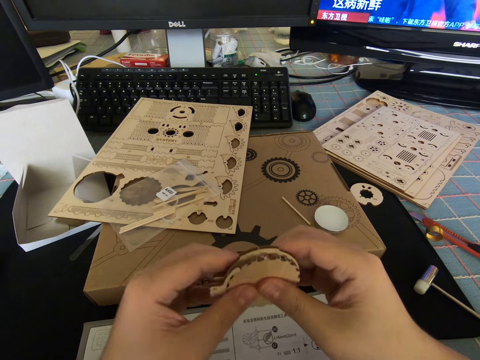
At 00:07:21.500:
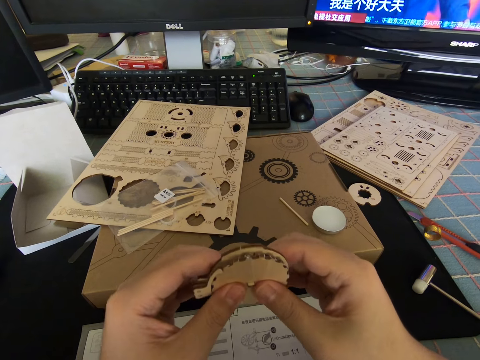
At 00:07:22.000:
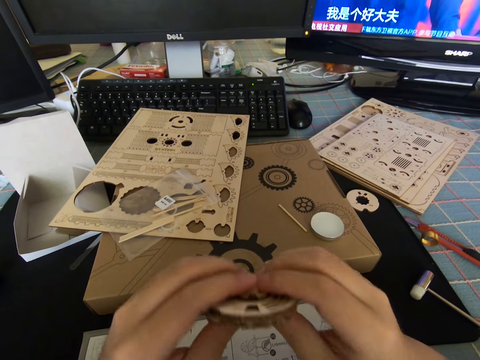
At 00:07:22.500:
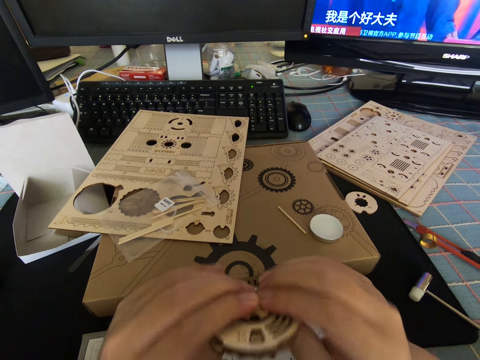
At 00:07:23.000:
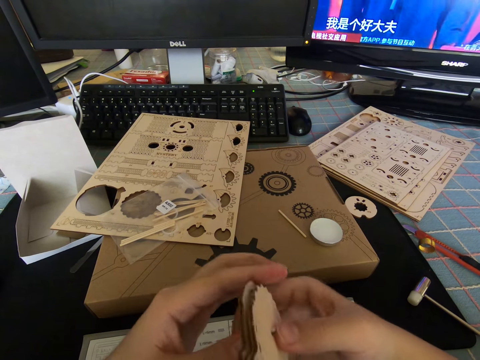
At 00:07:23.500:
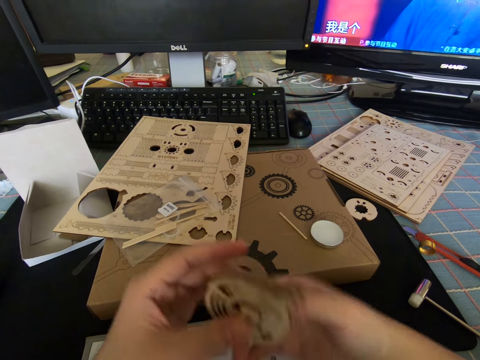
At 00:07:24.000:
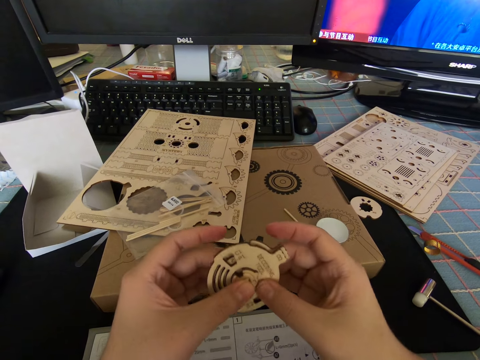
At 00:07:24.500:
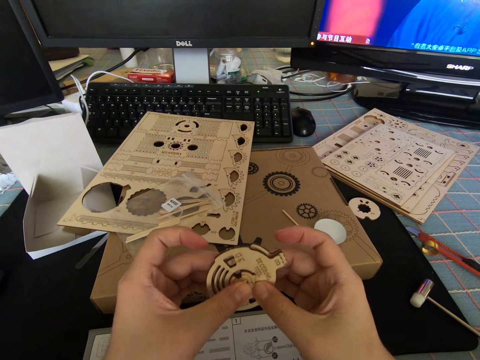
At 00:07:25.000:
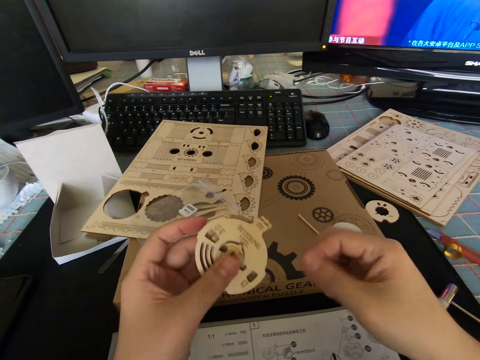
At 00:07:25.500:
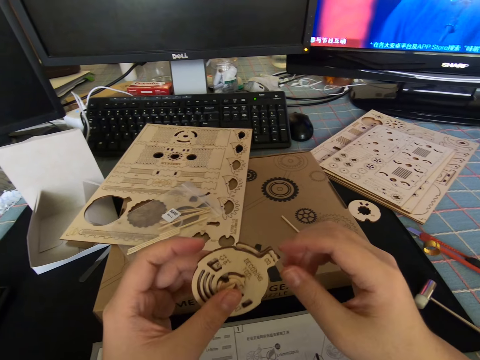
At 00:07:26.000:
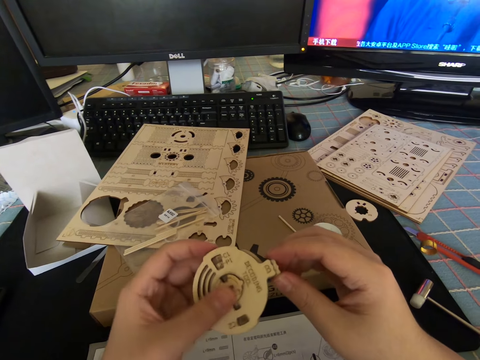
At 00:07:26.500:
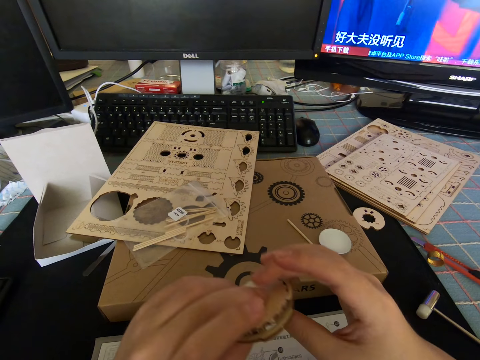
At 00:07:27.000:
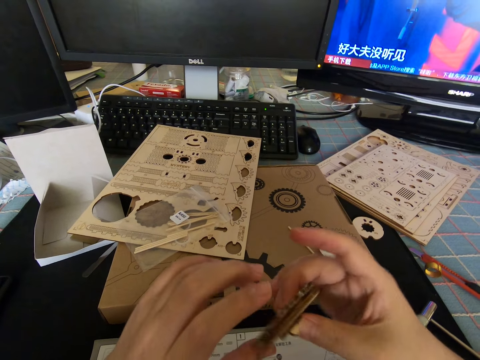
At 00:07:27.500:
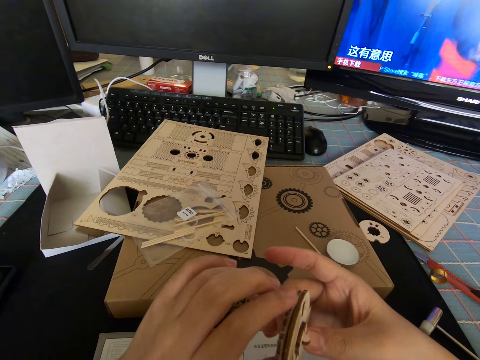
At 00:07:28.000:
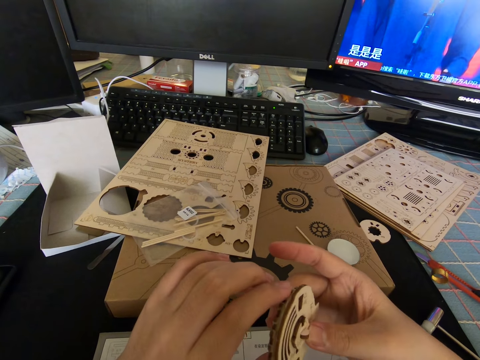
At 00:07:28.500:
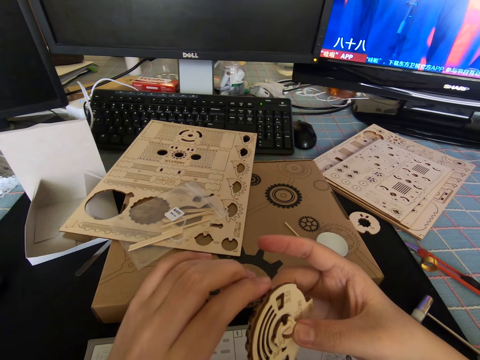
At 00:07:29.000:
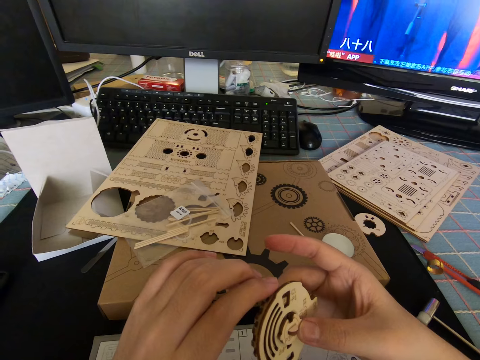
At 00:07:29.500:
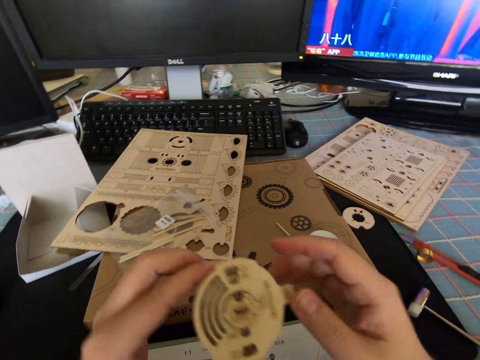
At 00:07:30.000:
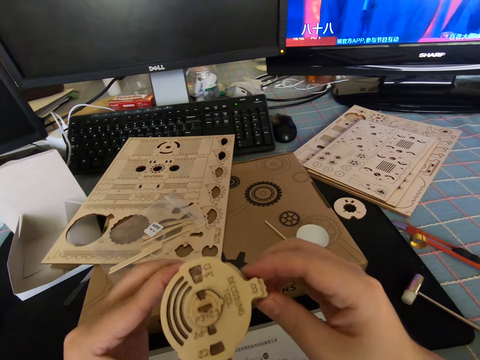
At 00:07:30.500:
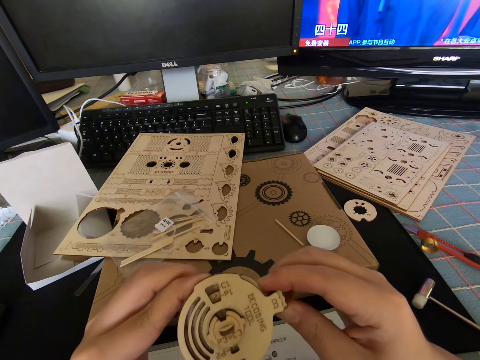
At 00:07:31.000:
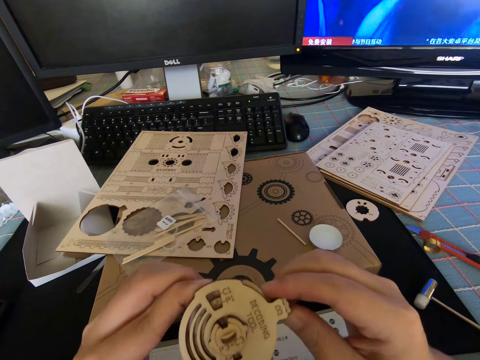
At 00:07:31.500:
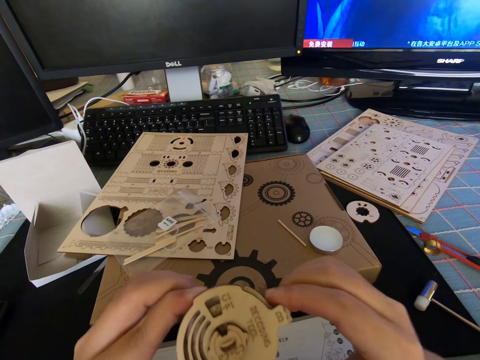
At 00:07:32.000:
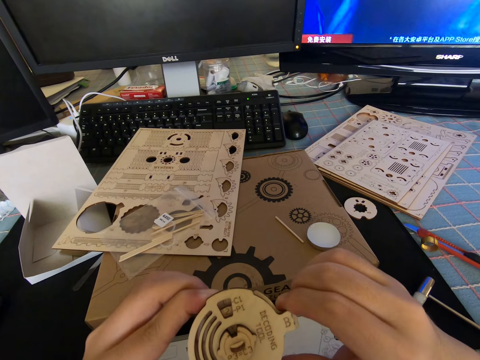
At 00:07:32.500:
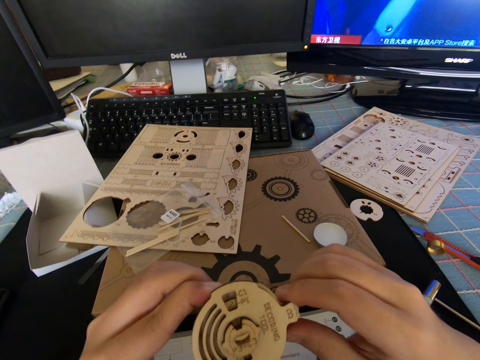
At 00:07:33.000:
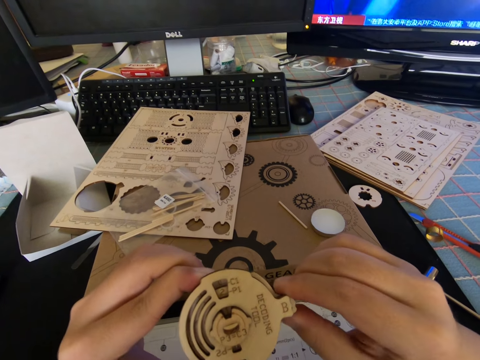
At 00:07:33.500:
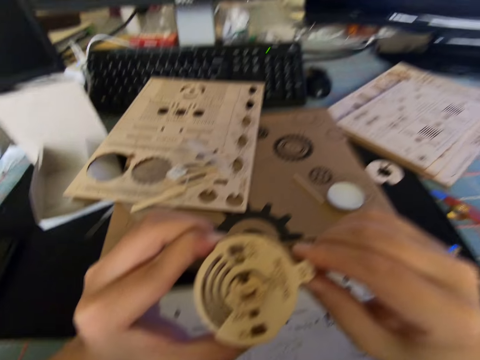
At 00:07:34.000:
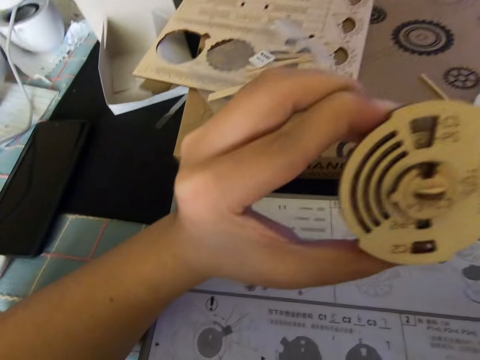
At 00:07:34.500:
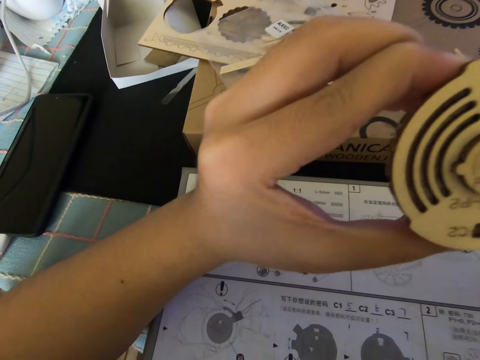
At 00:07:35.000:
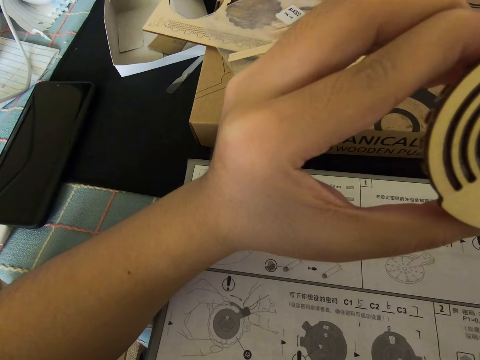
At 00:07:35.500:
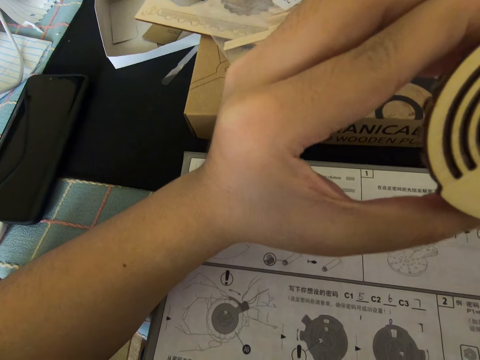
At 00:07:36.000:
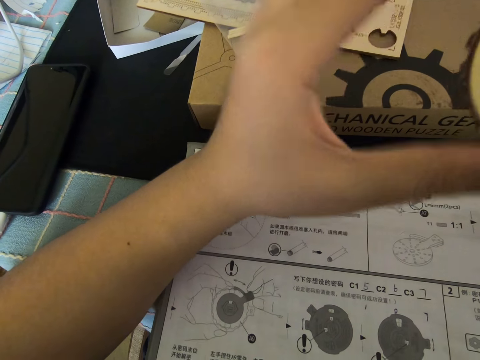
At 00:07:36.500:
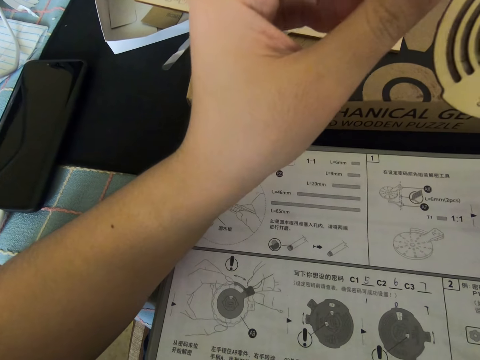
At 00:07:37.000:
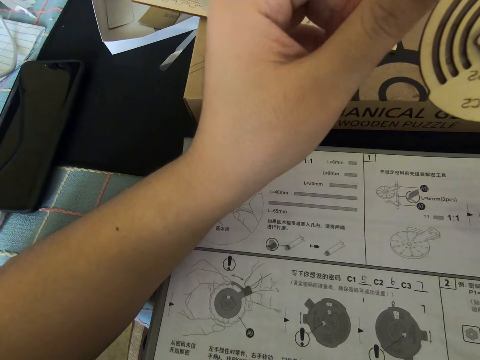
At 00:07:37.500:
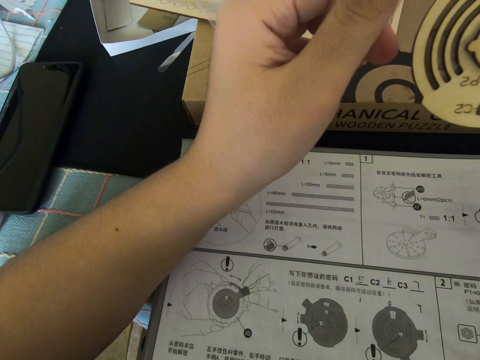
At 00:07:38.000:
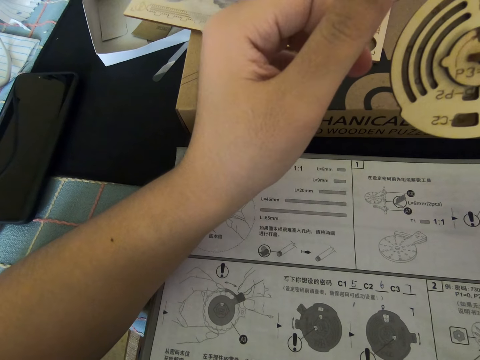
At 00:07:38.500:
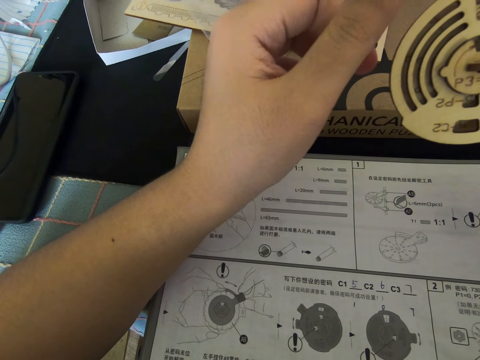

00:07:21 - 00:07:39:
The camera wearer turns the cutout. He looks at the cutout. He lets go of the cutout. He rubs his fingers together. He holds the cutout with both his hands. He moves the cutout about his hands. He presses on a part of the cutout. He reads the manual. He lets go of the cutout. He reads the manual.

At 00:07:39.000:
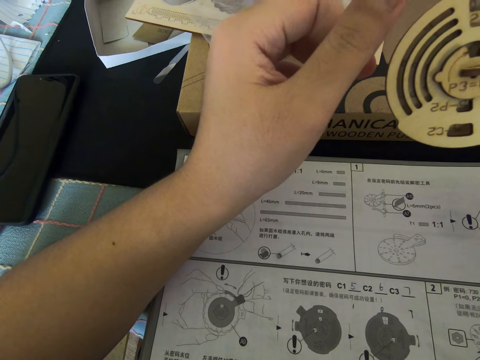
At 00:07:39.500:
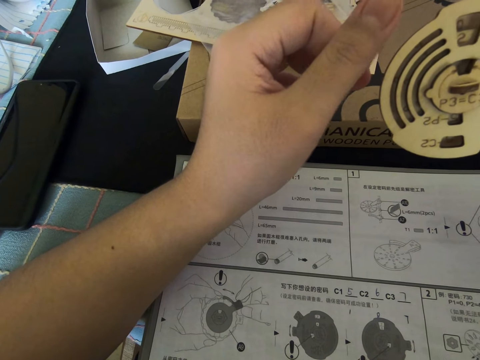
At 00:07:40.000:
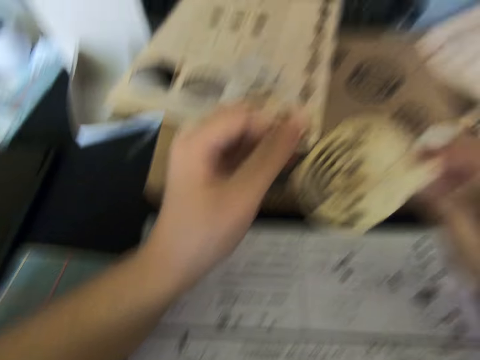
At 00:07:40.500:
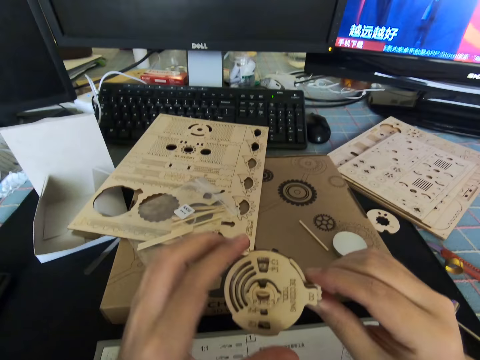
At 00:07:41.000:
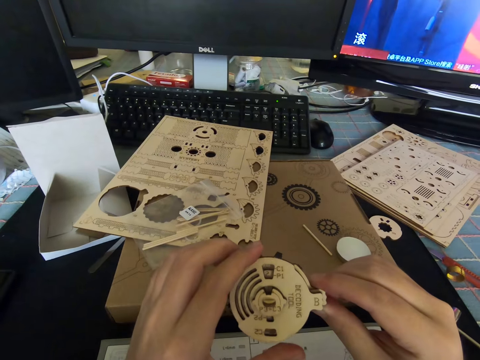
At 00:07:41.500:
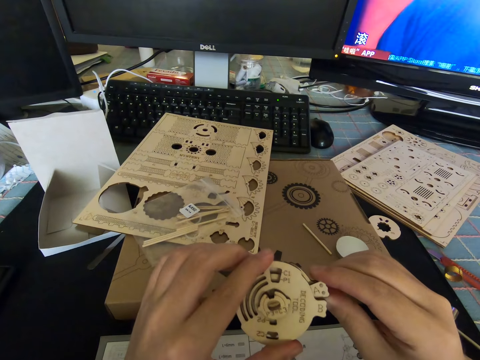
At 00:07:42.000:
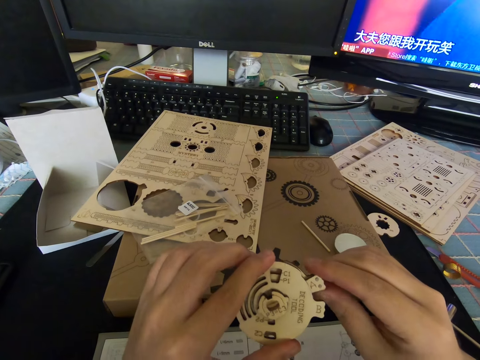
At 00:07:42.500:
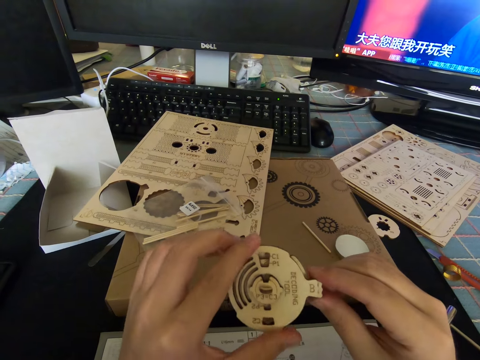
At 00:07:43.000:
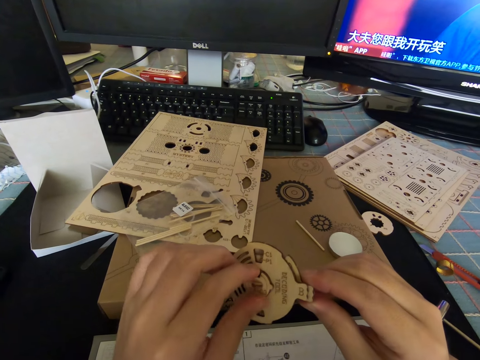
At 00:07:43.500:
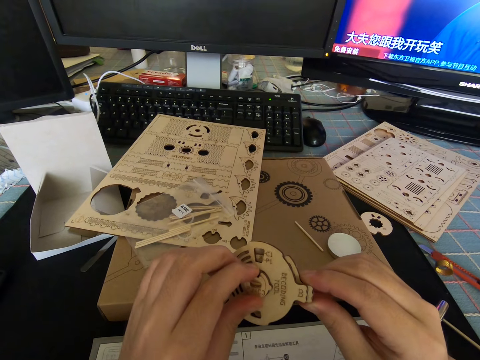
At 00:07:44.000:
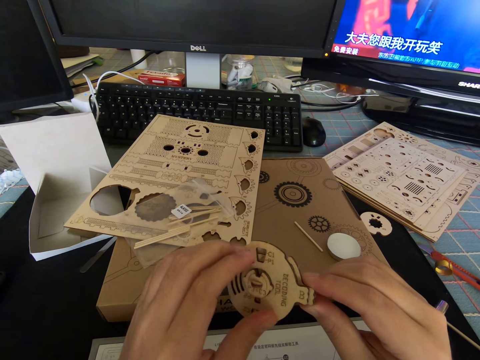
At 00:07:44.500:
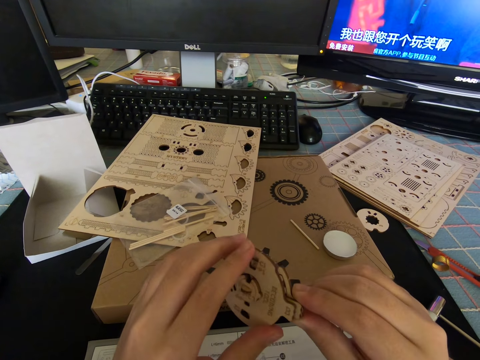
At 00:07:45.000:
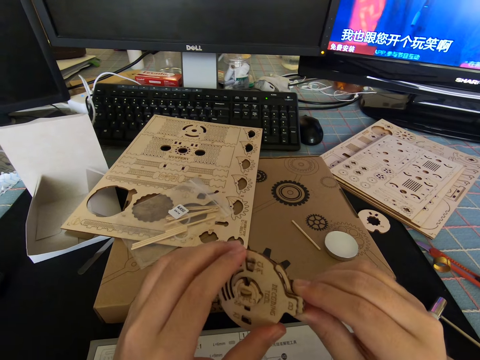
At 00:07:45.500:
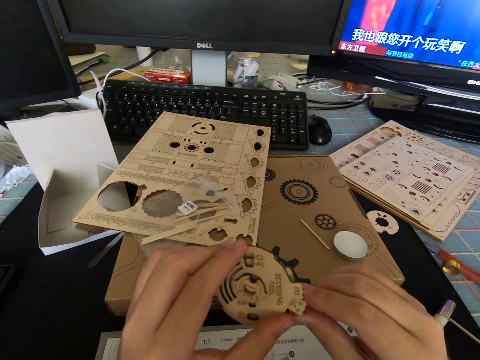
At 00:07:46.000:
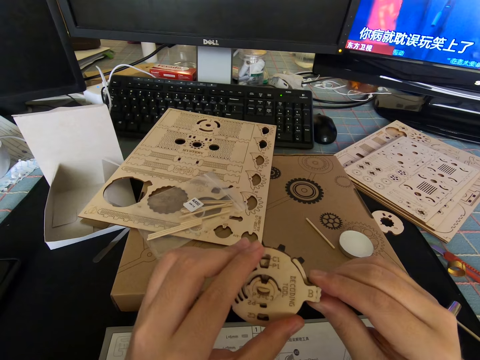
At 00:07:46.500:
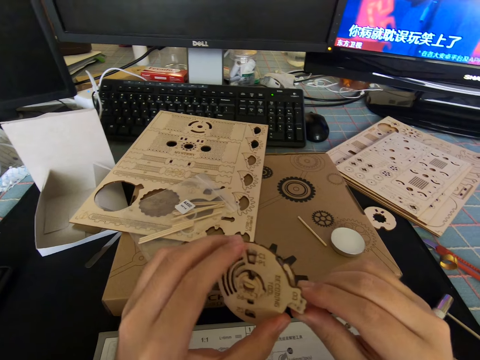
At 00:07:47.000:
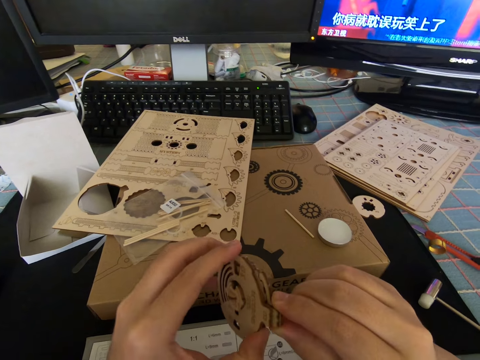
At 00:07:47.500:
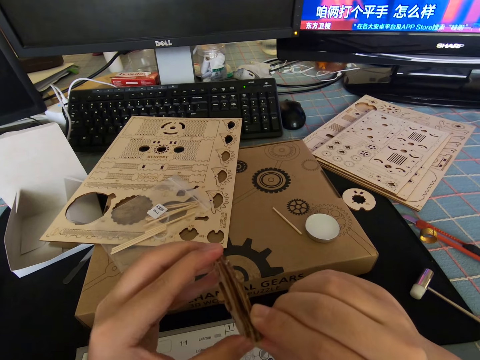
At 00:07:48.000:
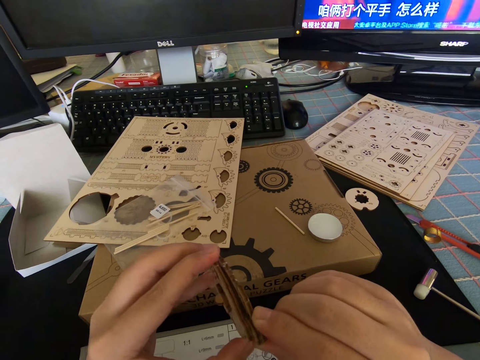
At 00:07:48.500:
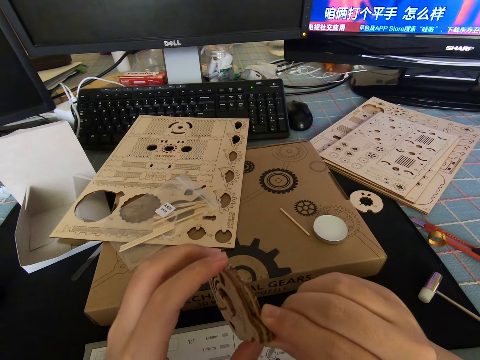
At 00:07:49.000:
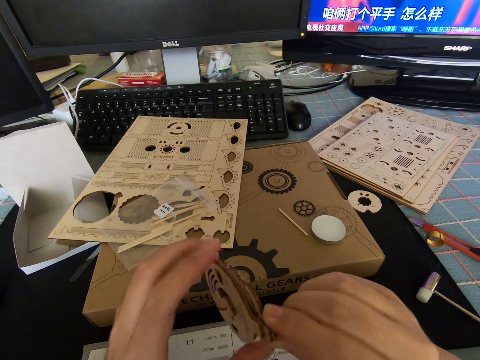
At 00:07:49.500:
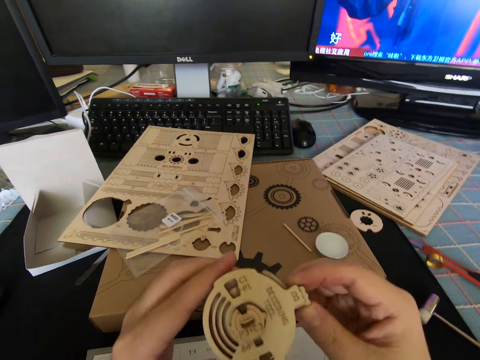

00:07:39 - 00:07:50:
The camera wearer holds the cutout with his hands. He moves a part of the cutout with his hand. He presses on the part of the middle of the cutout. He moves a part of the cutout with his hand.
